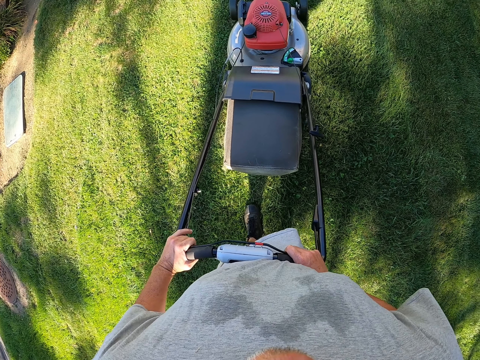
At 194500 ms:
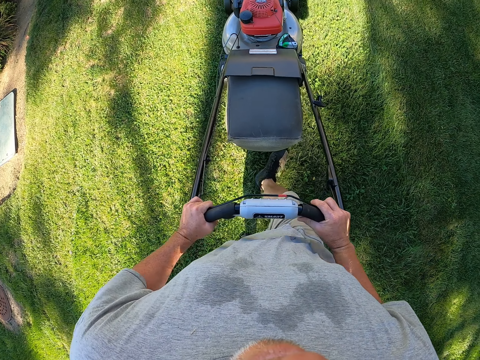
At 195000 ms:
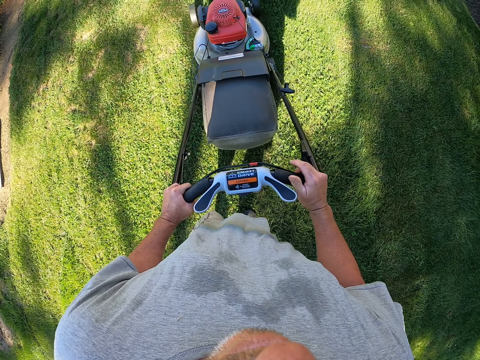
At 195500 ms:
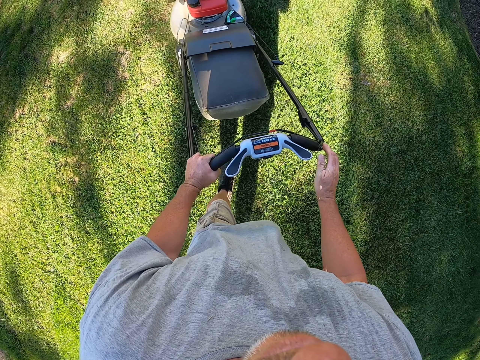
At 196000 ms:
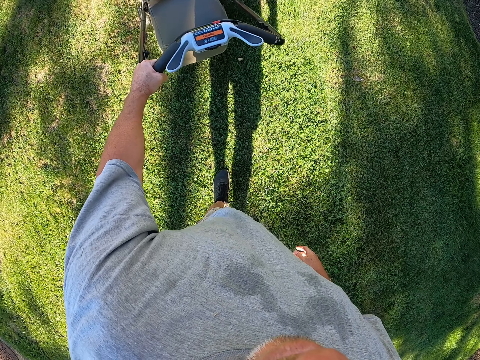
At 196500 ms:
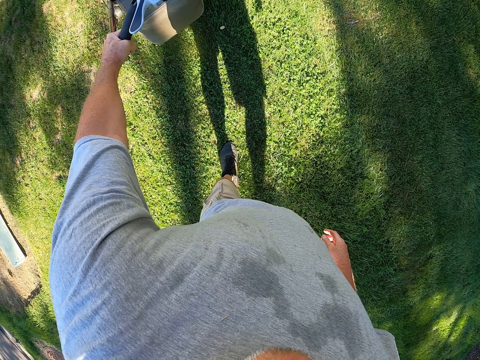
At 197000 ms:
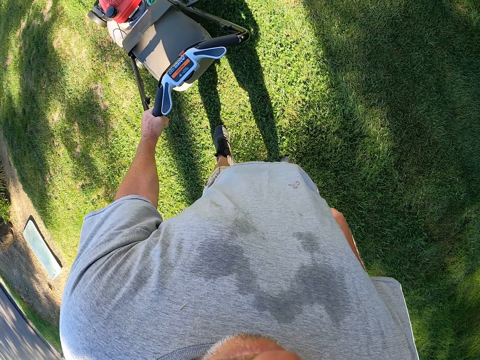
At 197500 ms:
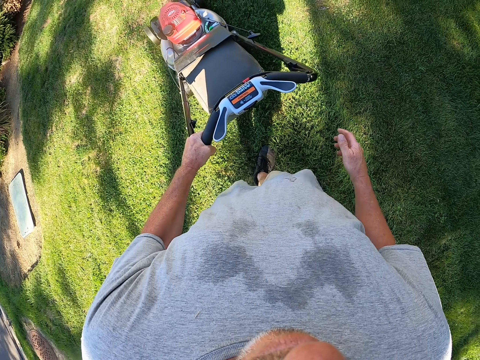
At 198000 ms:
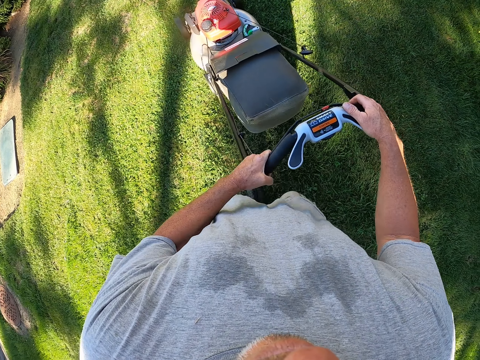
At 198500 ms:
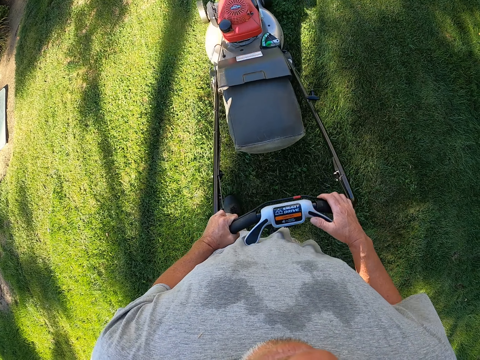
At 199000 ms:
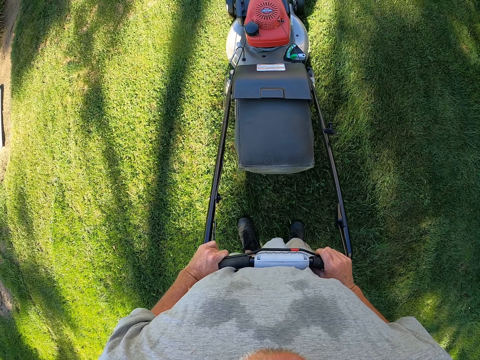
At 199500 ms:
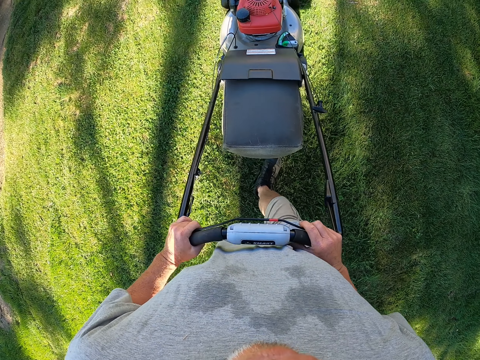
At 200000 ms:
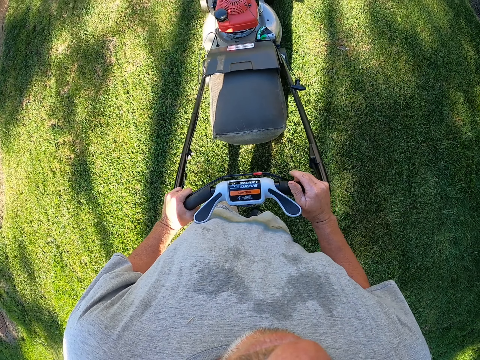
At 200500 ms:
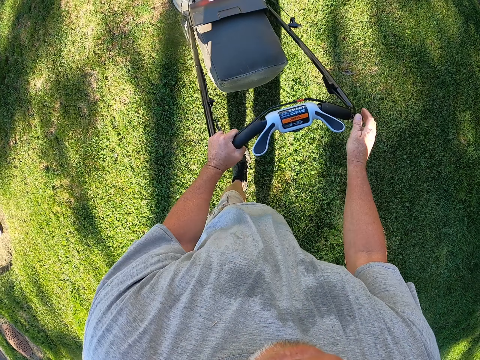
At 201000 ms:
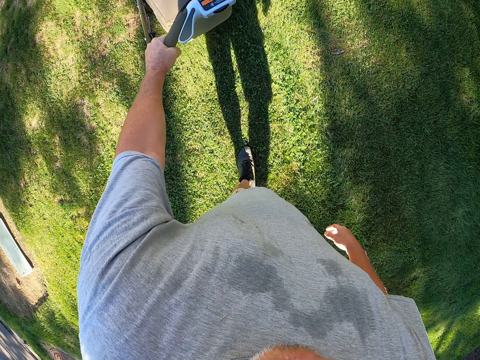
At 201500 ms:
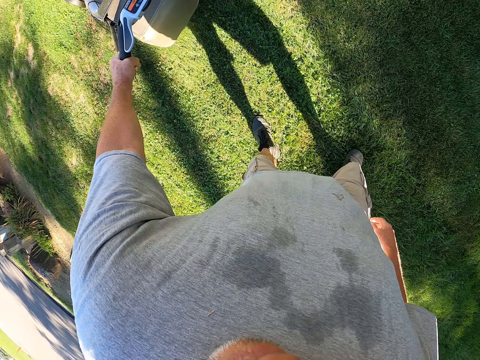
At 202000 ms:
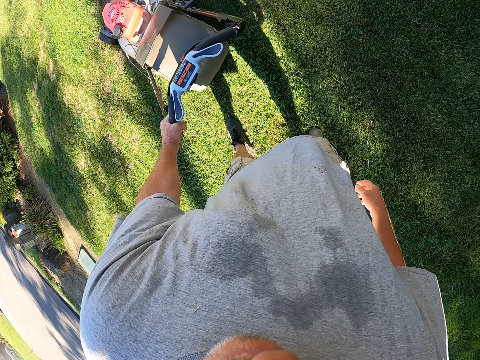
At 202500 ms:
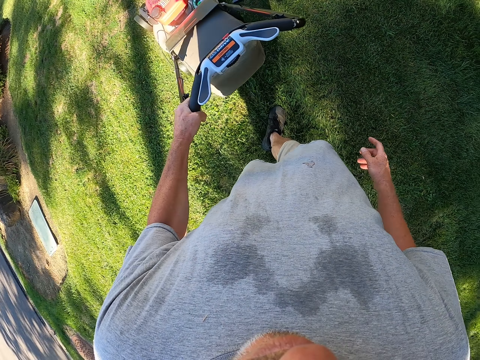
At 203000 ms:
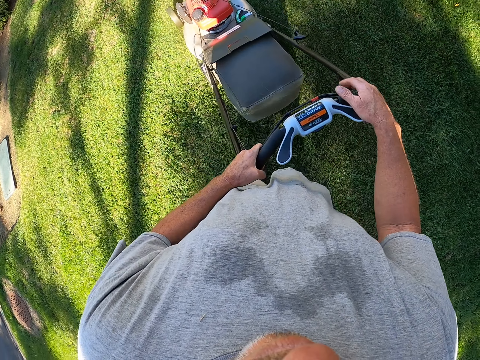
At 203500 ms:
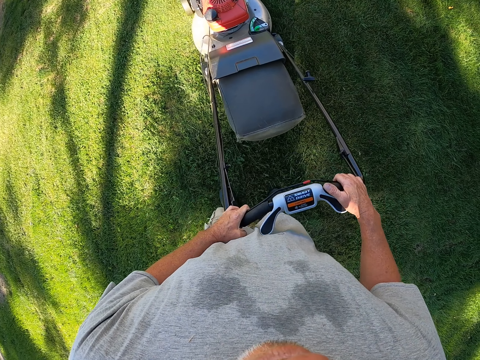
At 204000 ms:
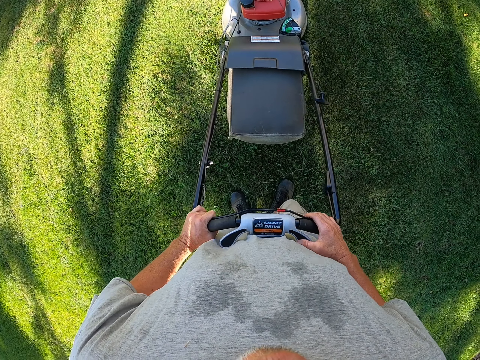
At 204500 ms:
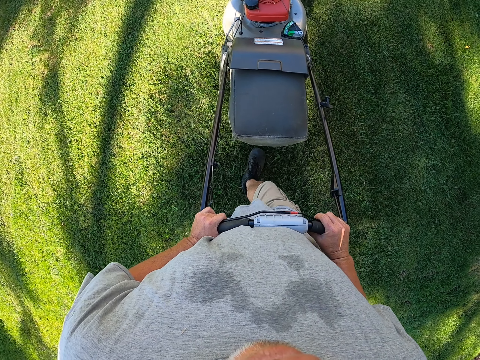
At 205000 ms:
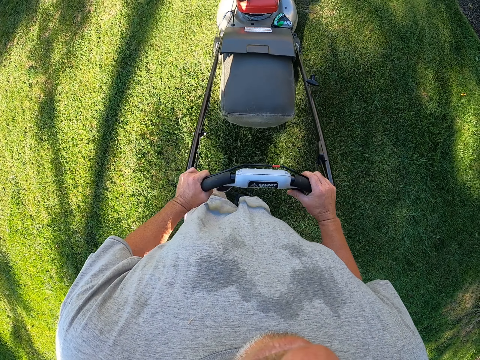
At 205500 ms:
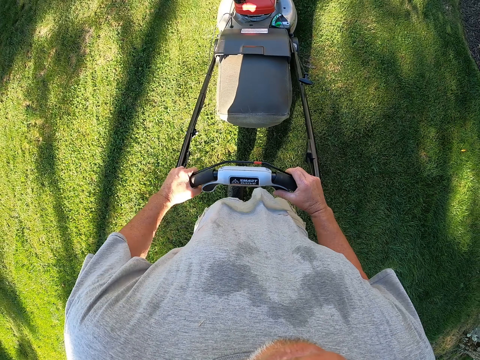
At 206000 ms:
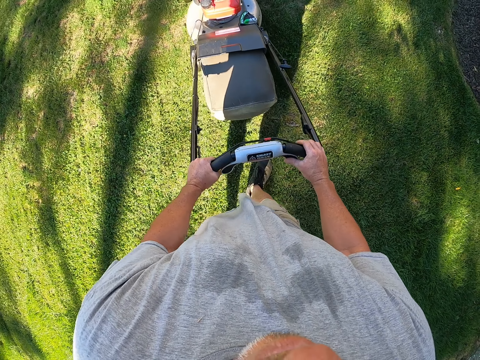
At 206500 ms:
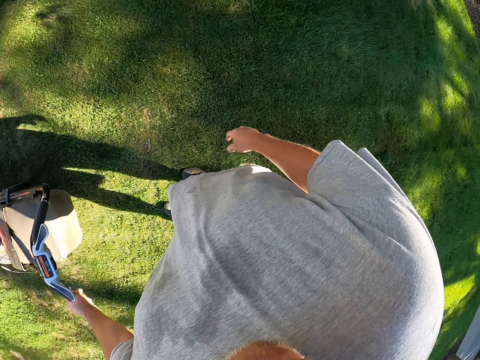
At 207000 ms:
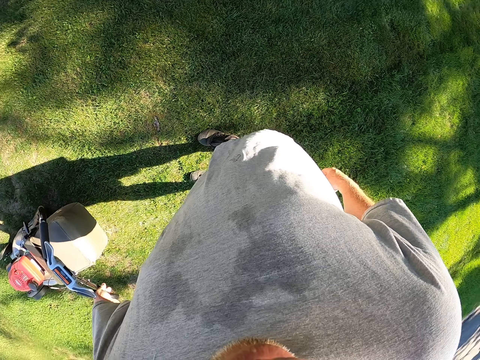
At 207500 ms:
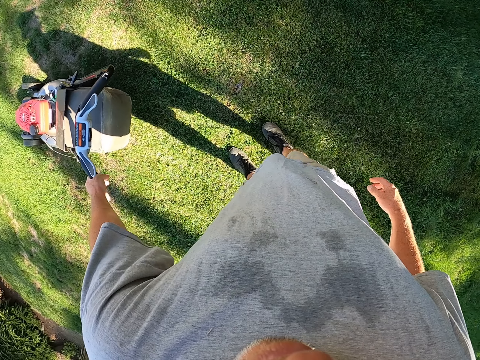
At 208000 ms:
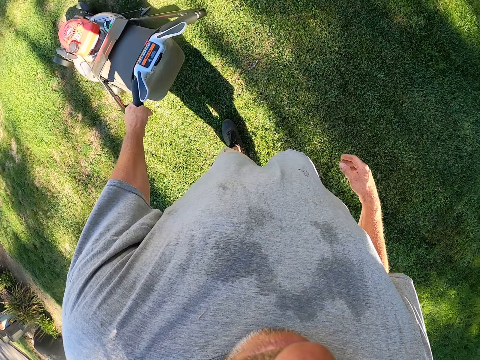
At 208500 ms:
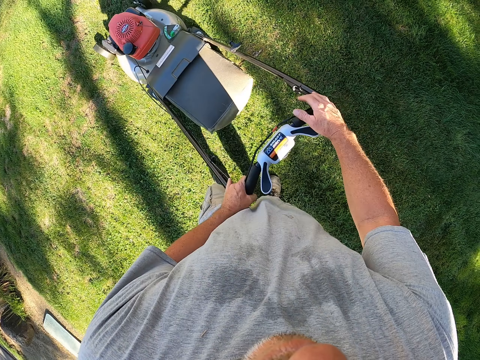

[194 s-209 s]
The camera wearer reverses the lawnmower. They trim grass on the compound. They reverse the lawnmower. They trim grass on the compound.

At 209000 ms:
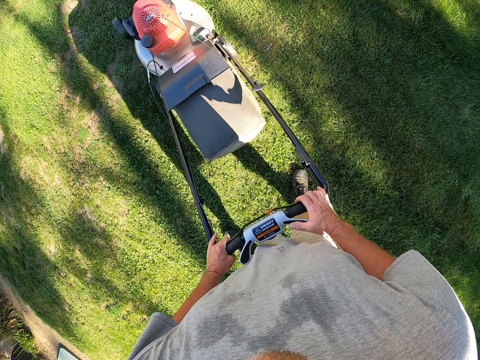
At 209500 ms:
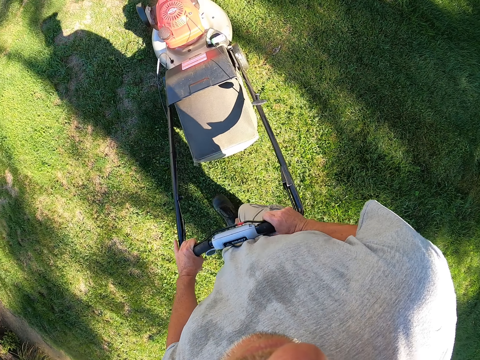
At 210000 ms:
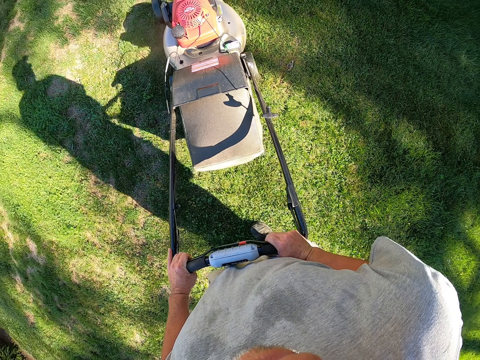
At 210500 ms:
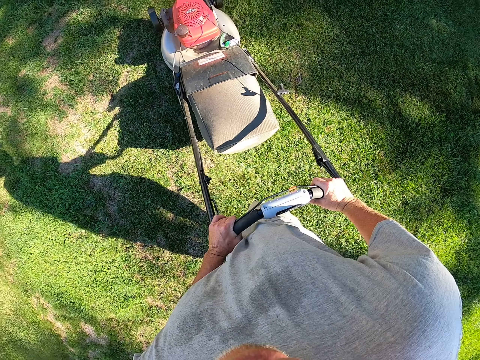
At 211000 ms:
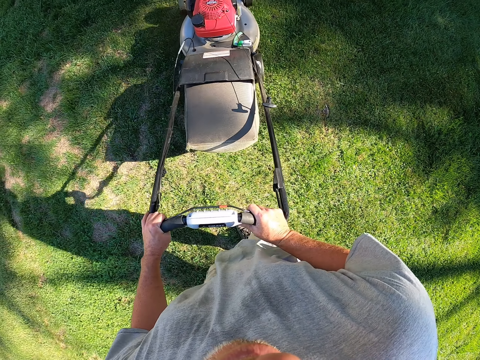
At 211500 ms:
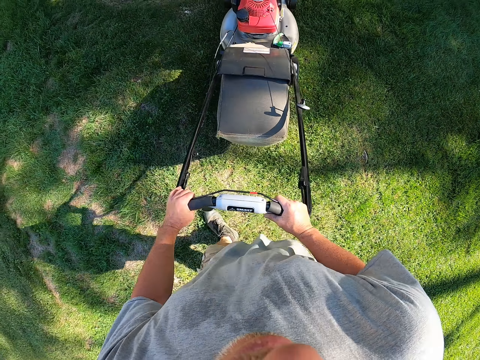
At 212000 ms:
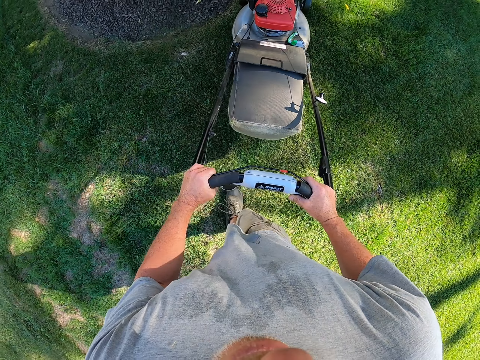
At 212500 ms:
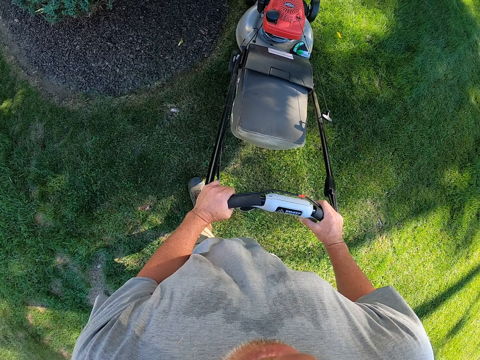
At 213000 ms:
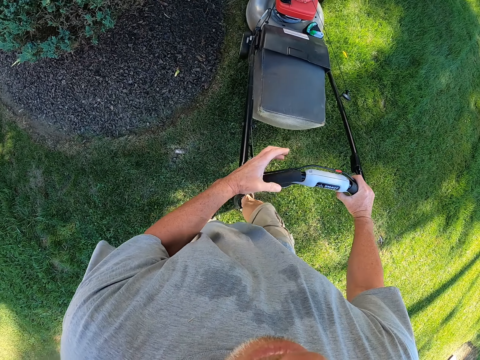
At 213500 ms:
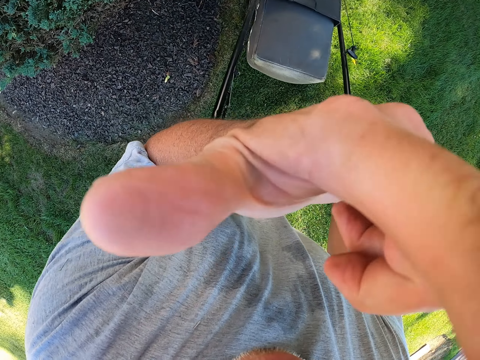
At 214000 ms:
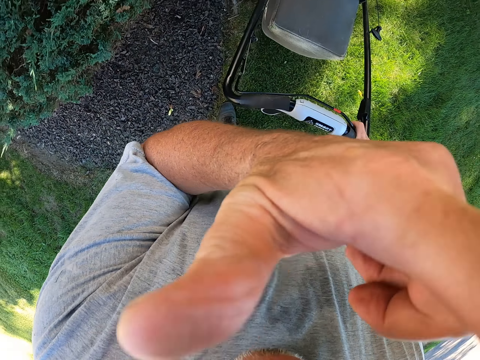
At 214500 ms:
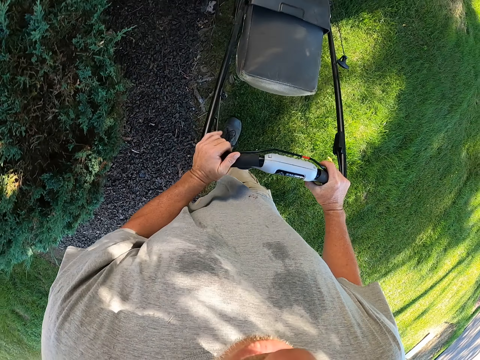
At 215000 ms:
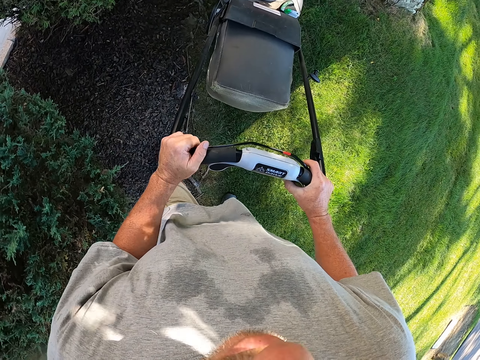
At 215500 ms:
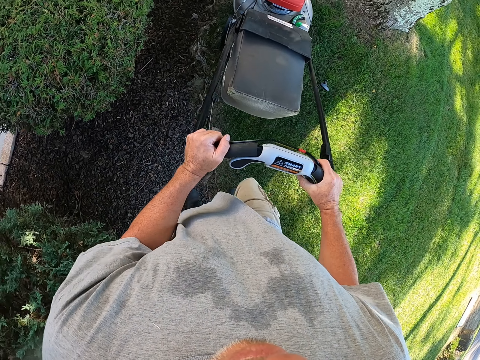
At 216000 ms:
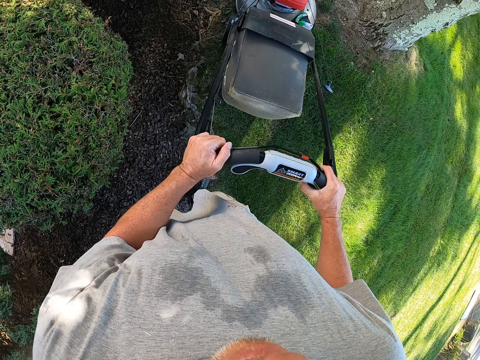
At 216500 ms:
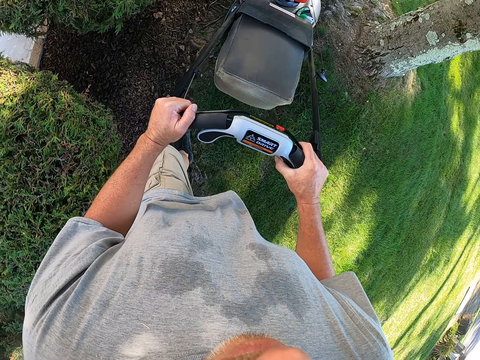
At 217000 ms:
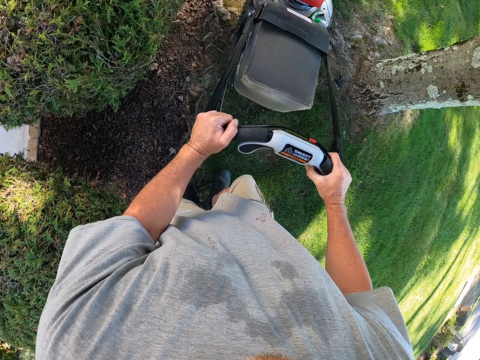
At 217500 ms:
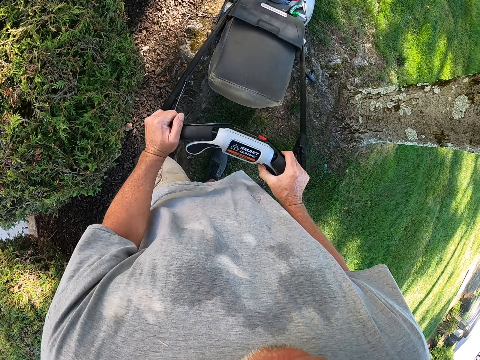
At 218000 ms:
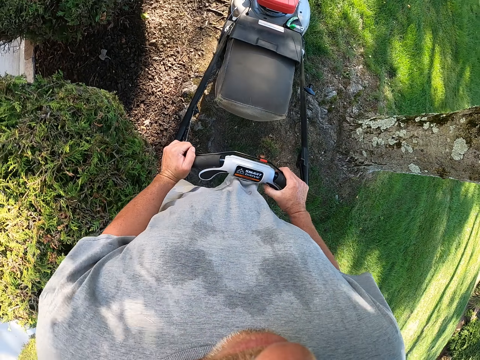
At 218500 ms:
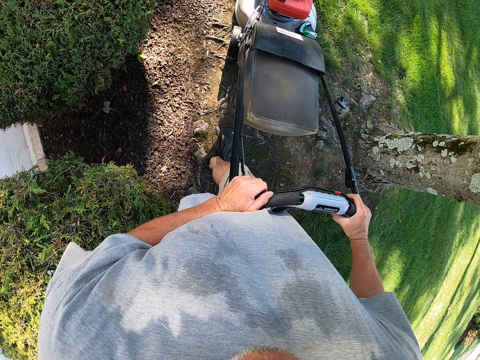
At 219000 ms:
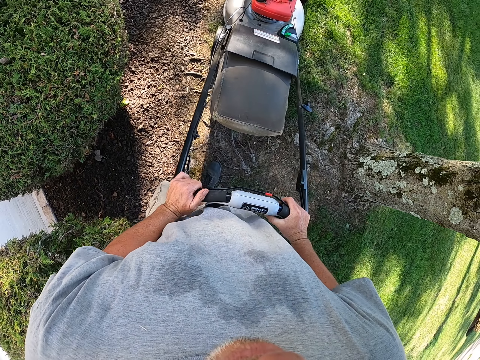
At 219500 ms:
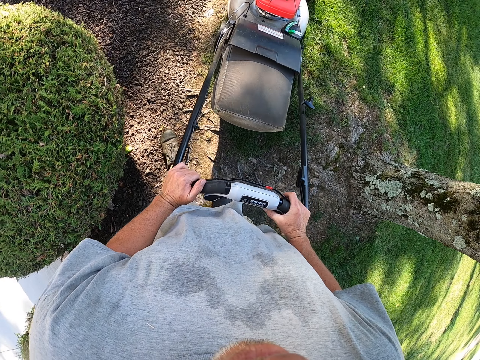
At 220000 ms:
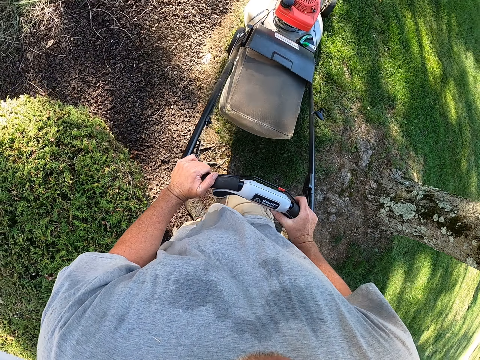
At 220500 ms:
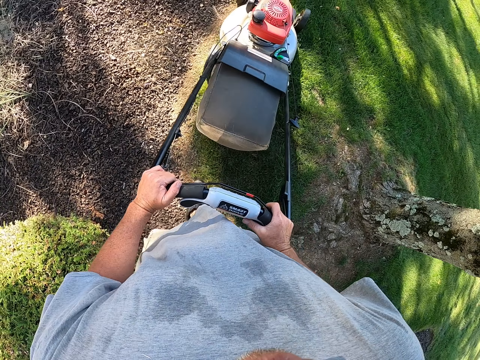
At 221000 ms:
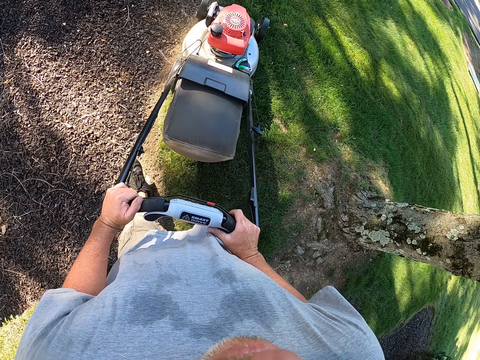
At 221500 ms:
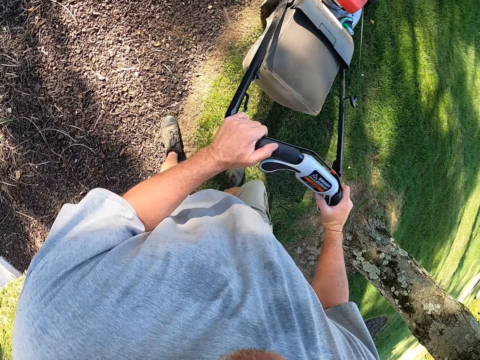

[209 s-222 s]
The camera wearer changes direction. They trim grass on the compound. They touch the face. They touch the camera. They trim grass on the compound.
